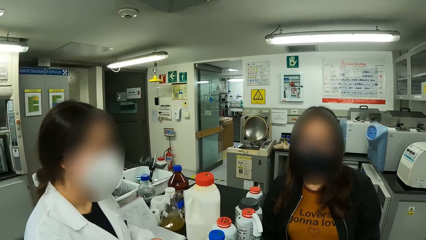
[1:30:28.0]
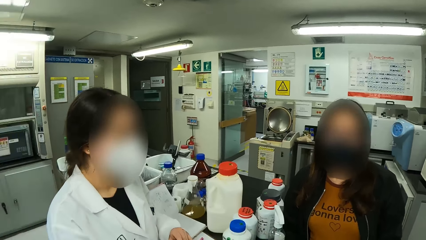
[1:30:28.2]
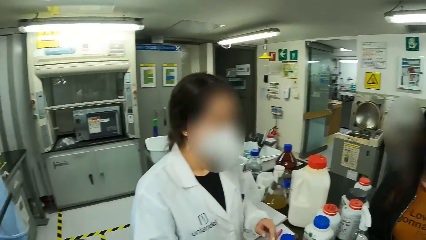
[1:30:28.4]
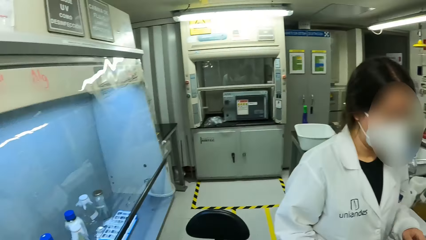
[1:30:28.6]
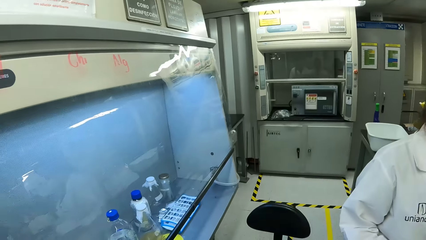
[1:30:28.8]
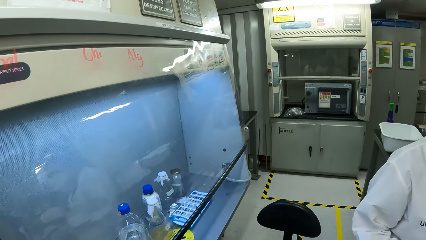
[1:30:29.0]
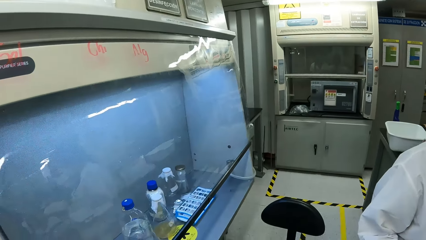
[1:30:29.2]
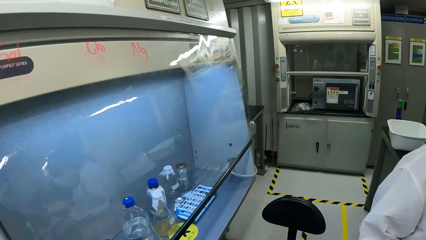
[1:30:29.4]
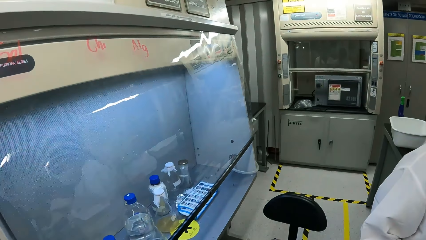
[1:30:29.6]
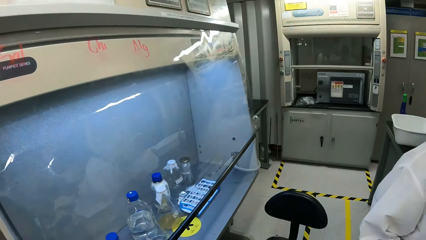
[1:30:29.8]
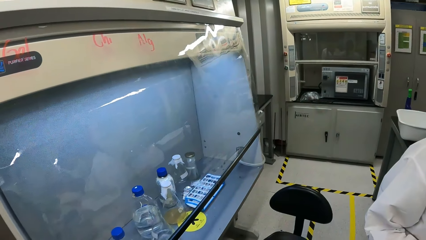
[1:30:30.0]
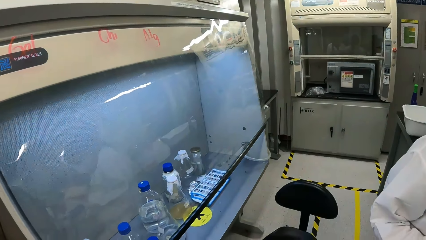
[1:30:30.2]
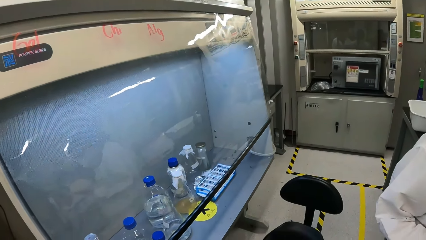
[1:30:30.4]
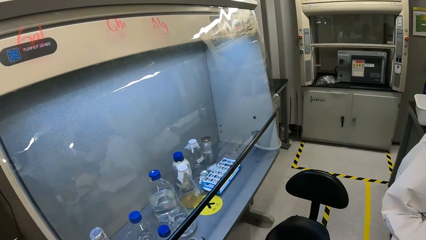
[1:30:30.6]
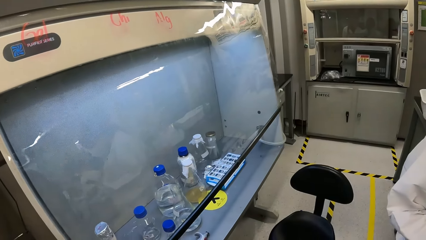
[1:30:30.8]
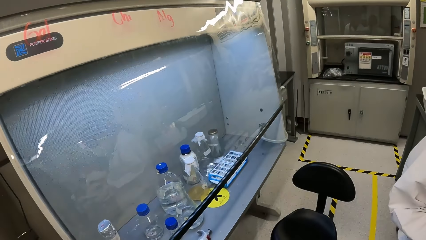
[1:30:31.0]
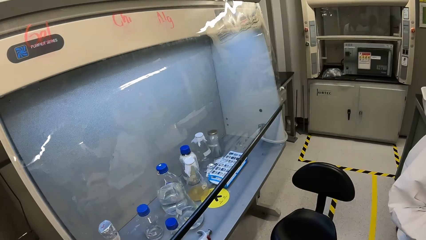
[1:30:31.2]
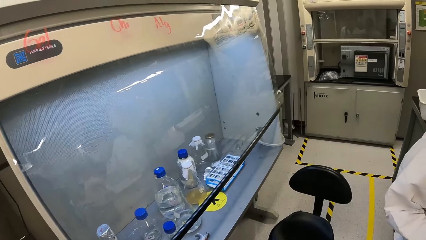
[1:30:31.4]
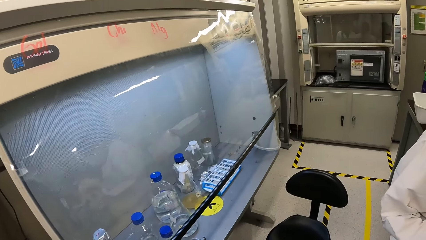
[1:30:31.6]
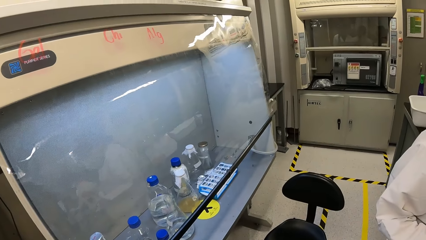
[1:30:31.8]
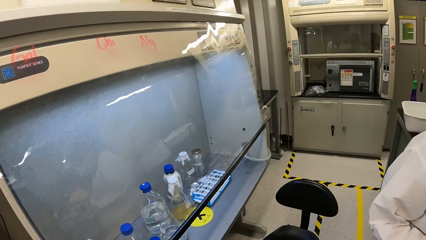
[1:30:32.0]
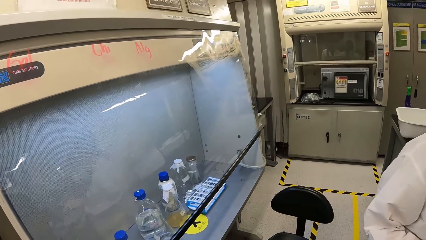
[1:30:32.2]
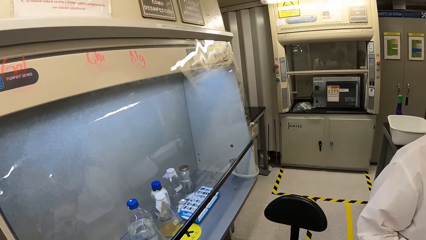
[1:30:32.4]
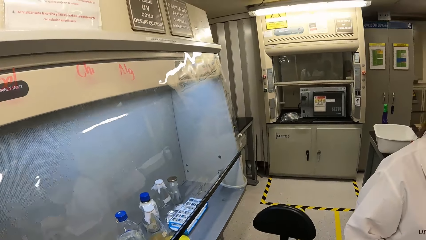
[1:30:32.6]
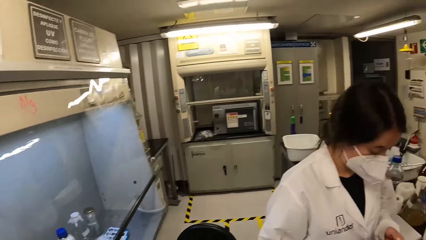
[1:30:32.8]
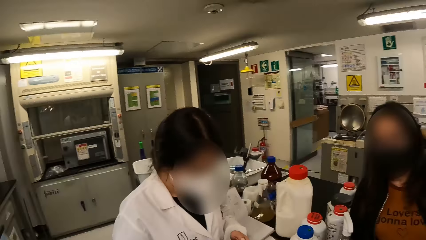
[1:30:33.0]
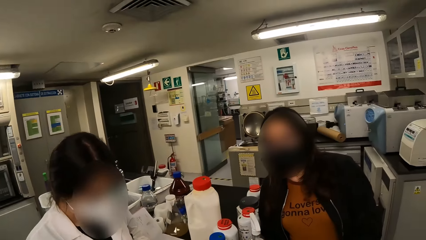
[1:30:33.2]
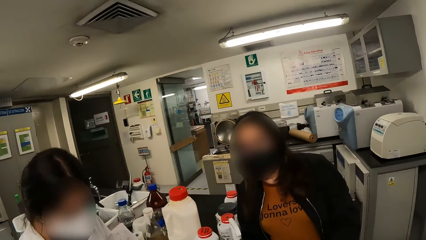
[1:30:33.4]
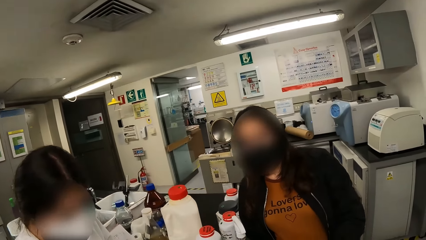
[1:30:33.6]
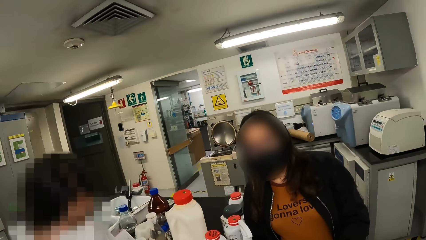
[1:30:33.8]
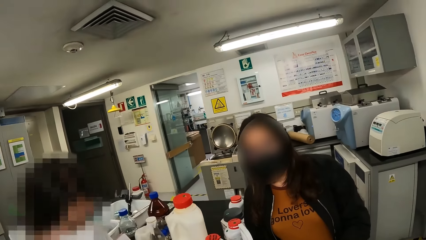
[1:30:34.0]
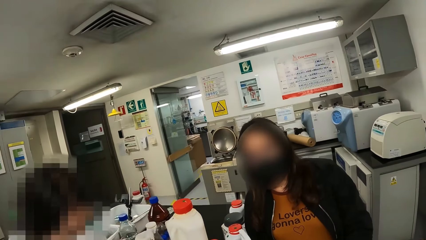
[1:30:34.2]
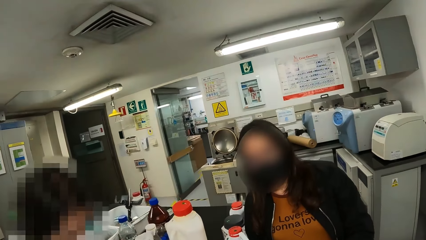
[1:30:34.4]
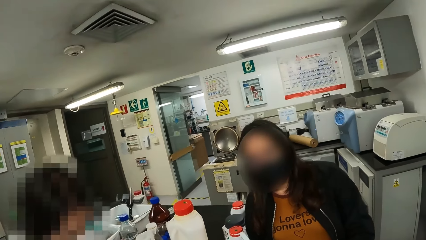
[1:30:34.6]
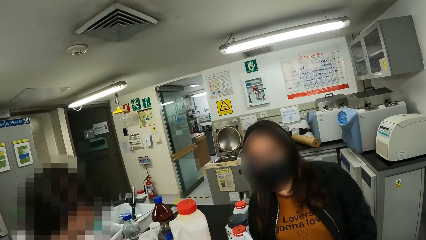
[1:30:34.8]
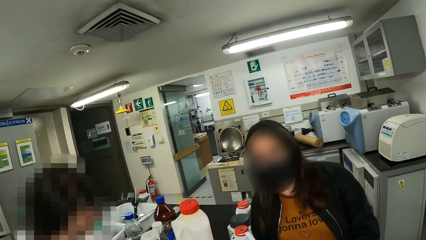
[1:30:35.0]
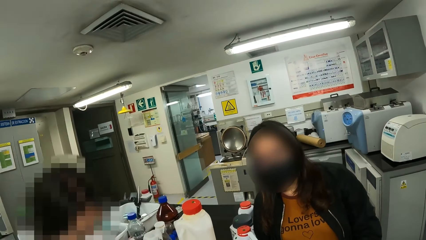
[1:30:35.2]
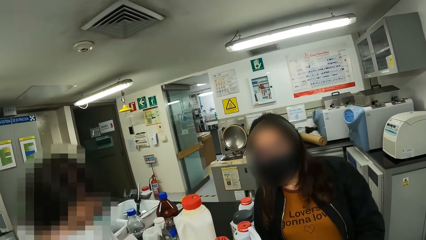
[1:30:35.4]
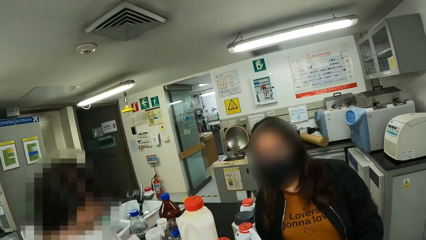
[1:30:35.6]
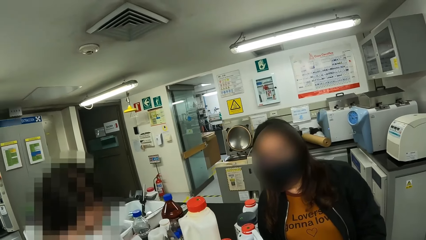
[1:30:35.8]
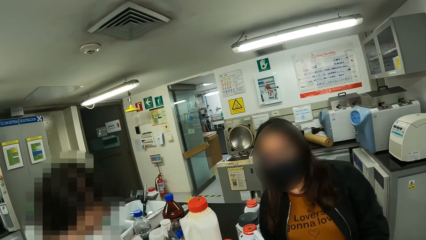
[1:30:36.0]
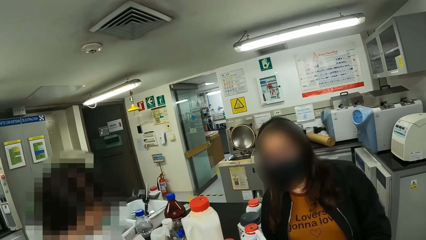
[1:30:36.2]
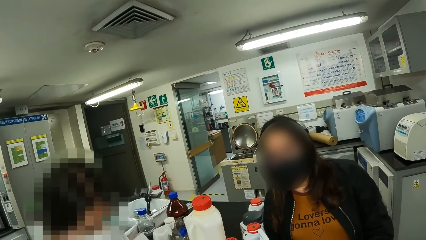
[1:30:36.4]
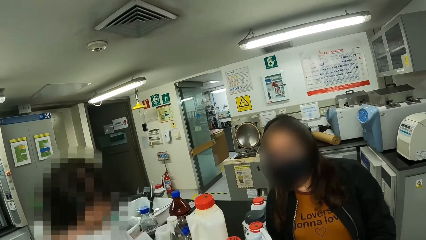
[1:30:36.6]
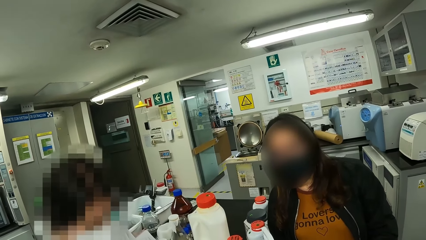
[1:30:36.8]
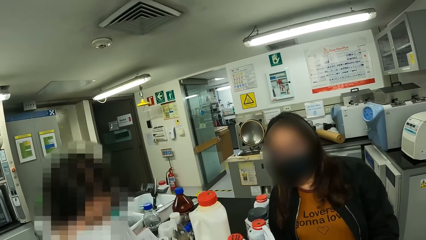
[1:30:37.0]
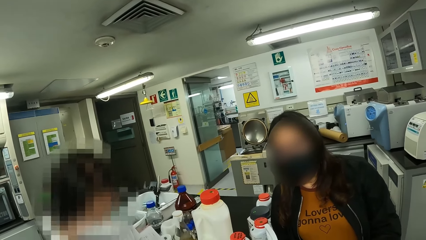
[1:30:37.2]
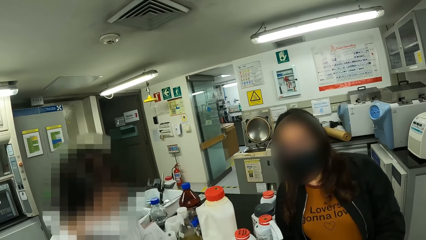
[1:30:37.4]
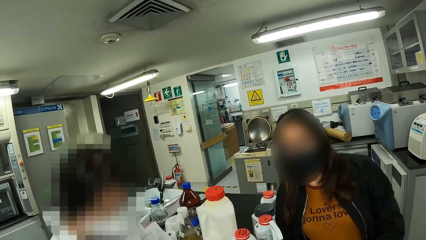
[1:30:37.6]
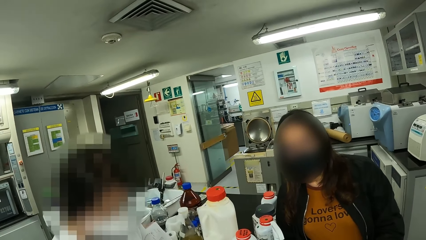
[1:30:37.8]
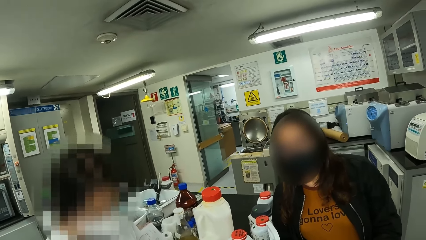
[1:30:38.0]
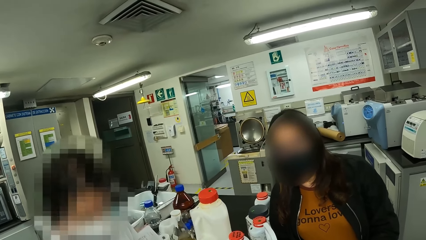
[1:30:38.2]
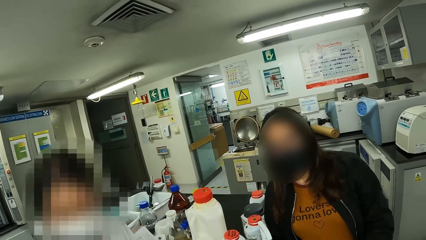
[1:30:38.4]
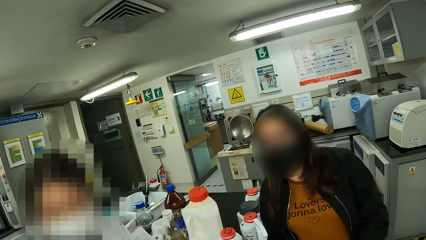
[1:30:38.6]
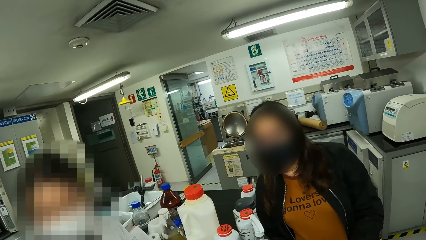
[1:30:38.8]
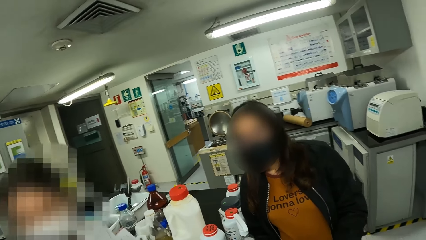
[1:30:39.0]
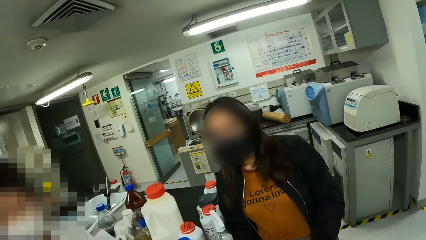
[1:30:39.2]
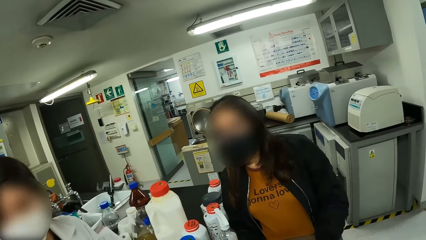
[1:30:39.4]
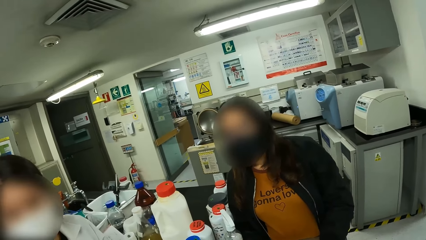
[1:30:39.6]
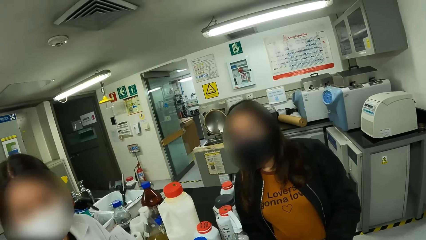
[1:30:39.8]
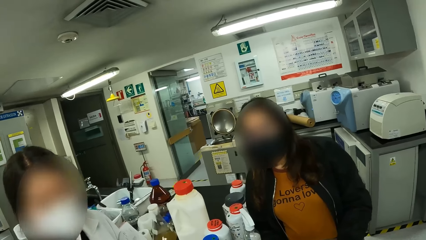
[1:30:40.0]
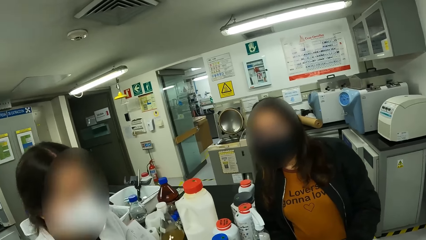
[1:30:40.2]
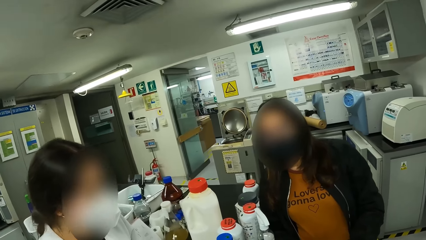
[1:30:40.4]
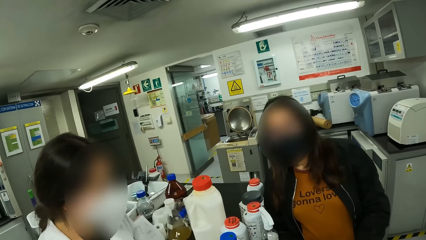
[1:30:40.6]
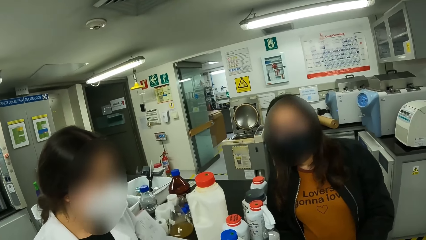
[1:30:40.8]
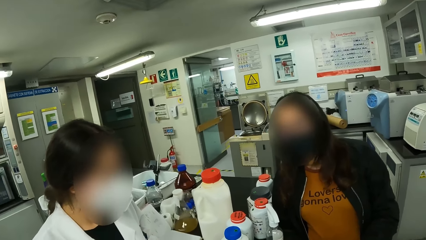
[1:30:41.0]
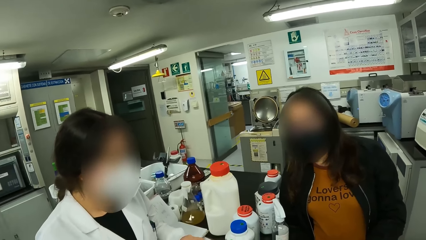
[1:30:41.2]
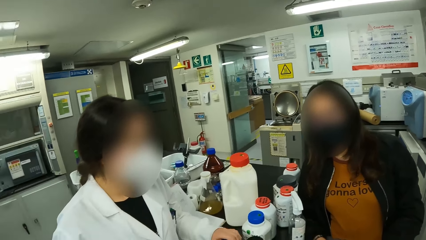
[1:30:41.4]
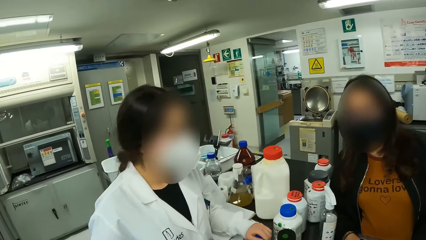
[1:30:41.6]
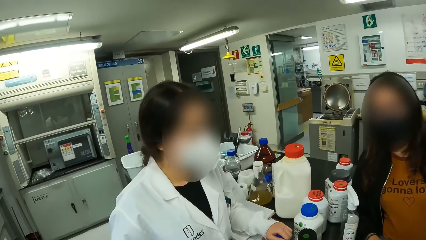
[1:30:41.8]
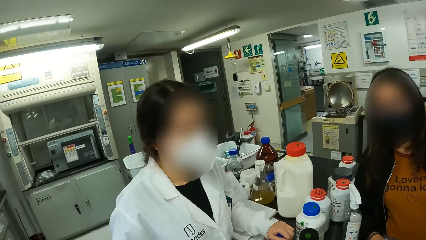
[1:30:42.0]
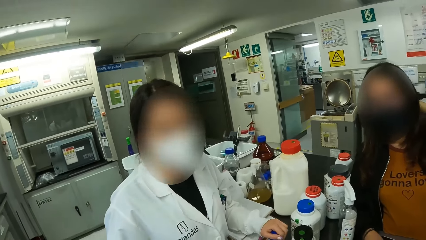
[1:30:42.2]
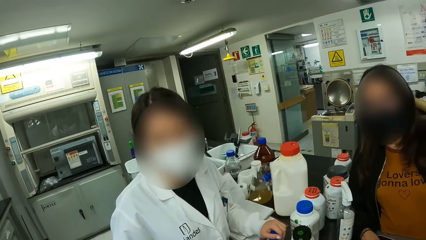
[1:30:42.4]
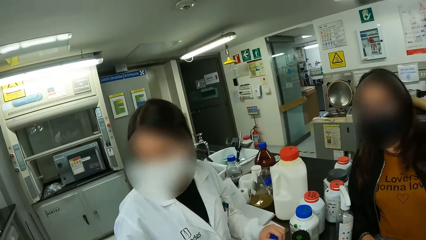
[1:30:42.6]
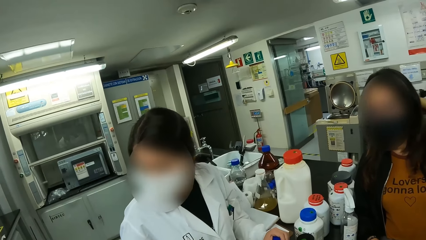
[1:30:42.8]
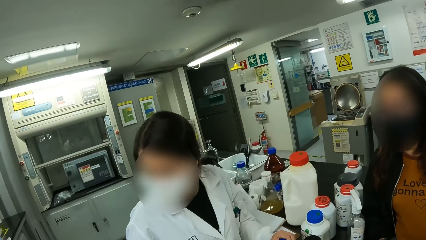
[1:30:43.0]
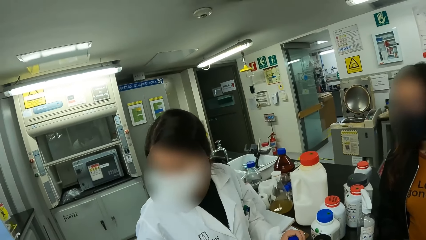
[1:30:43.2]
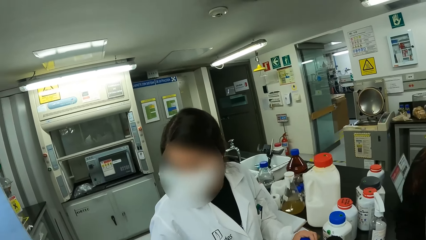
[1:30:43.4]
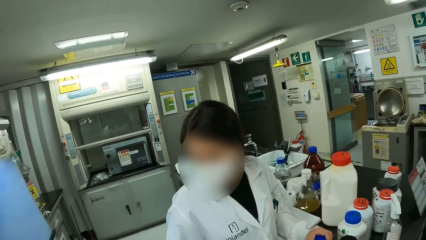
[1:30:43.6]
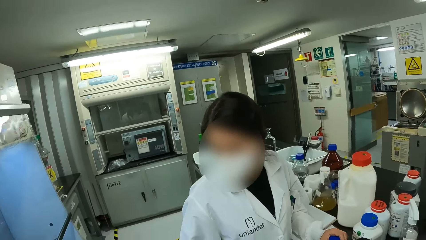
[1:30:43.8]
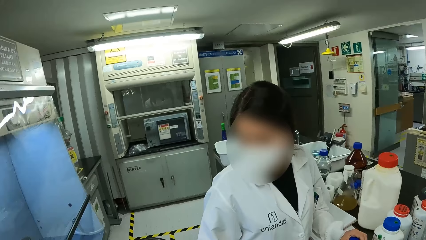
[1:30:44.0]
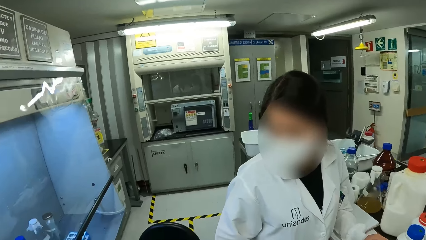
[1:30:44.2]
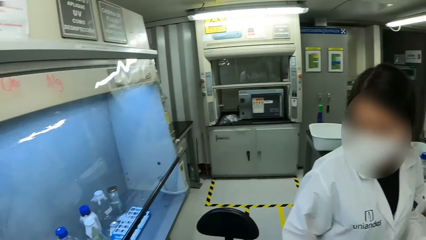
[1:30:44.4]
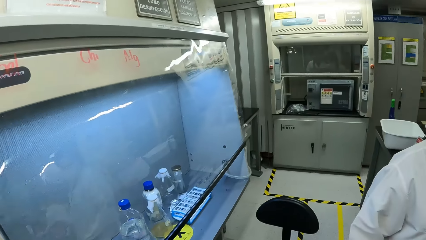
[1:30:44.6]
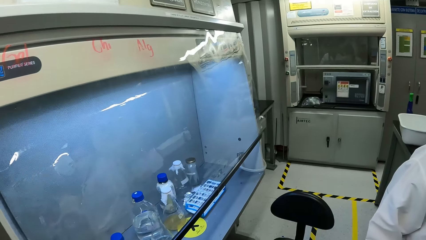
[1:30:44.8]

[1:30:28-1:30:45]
The camera wearer stares at the bottles on a table. They look at the laminar flow cabinet. They look at another lady and the first lady. The first lady interacts with the other lady and the camera wearer. The other lady interacts with the first lady and the camera wearer.
